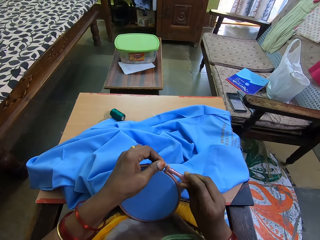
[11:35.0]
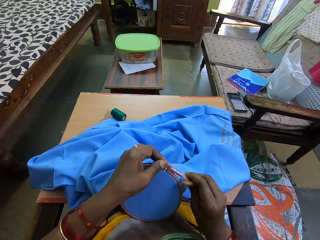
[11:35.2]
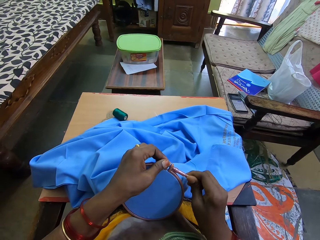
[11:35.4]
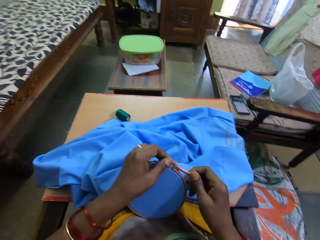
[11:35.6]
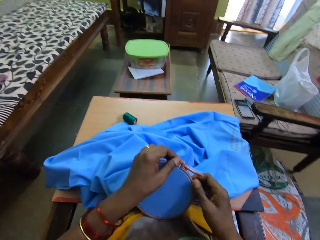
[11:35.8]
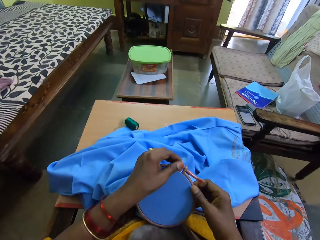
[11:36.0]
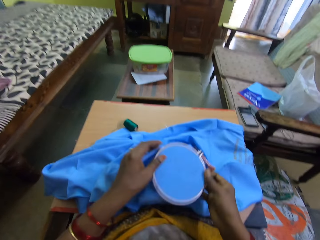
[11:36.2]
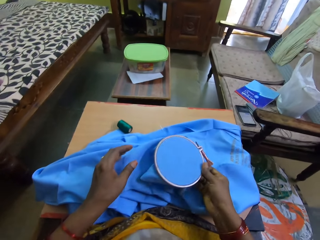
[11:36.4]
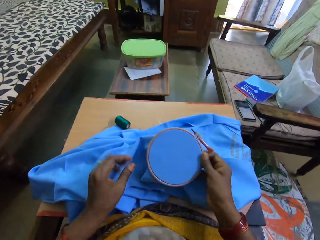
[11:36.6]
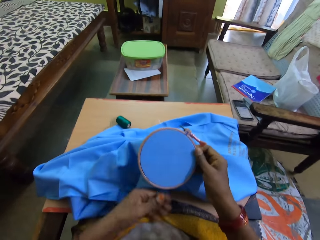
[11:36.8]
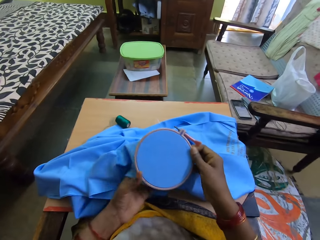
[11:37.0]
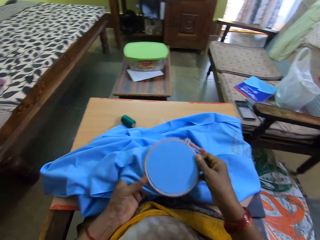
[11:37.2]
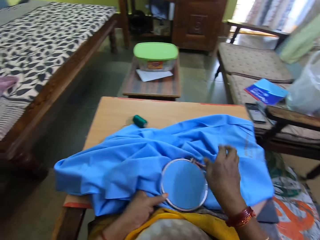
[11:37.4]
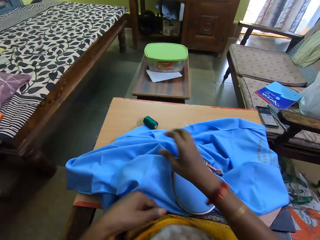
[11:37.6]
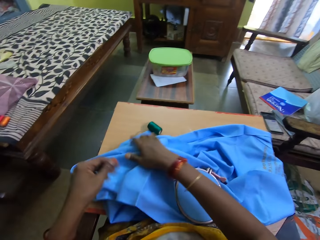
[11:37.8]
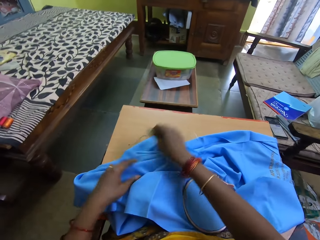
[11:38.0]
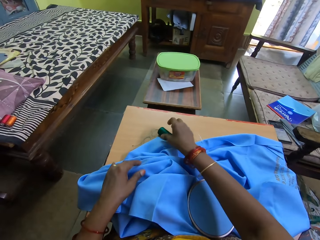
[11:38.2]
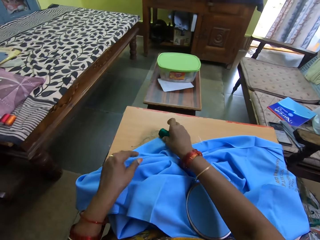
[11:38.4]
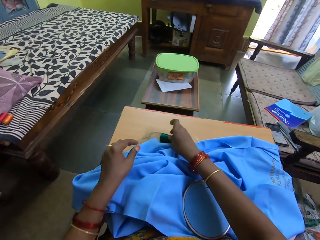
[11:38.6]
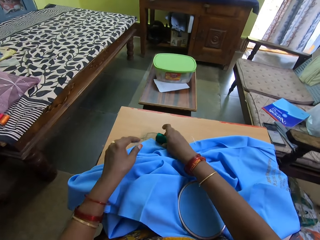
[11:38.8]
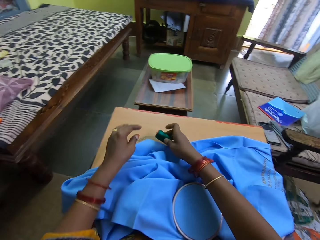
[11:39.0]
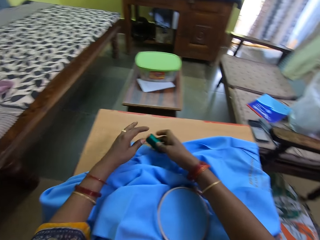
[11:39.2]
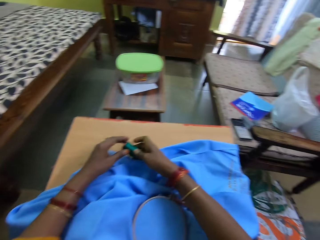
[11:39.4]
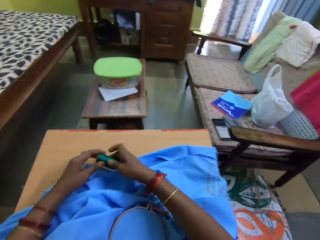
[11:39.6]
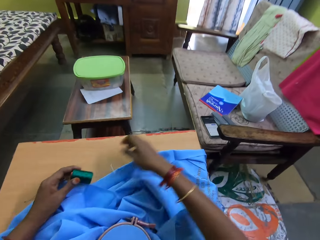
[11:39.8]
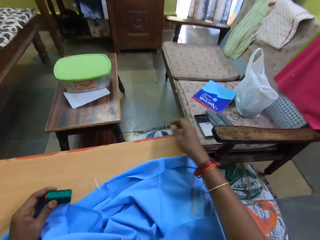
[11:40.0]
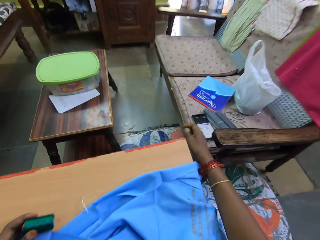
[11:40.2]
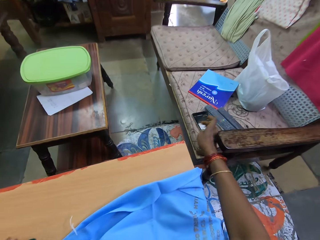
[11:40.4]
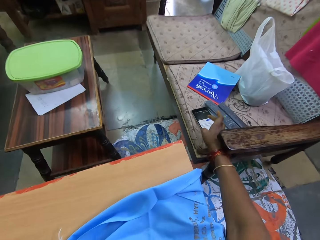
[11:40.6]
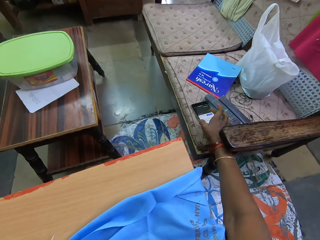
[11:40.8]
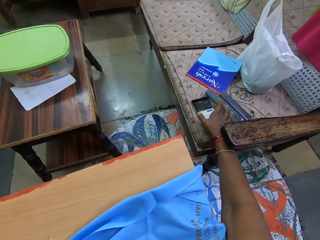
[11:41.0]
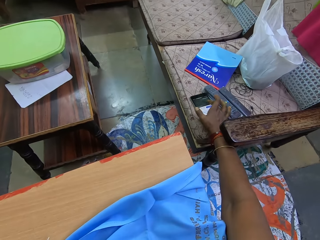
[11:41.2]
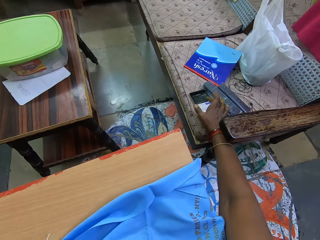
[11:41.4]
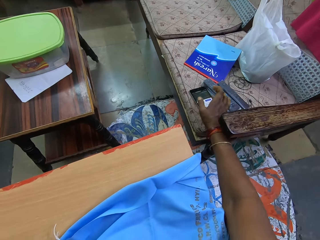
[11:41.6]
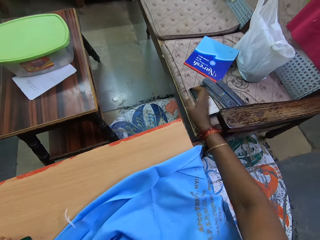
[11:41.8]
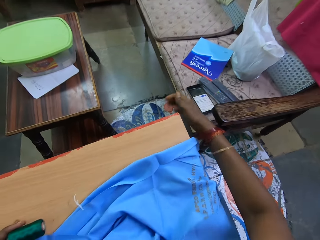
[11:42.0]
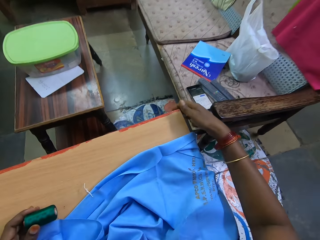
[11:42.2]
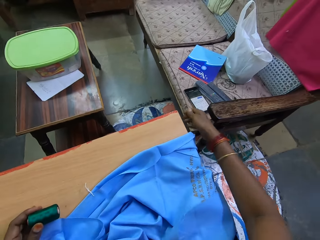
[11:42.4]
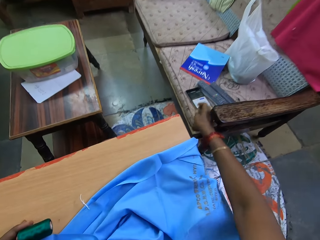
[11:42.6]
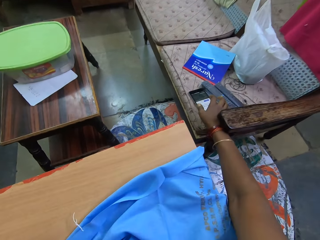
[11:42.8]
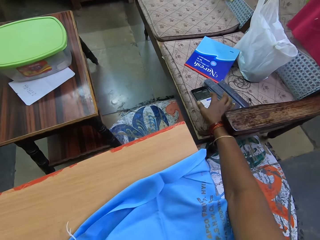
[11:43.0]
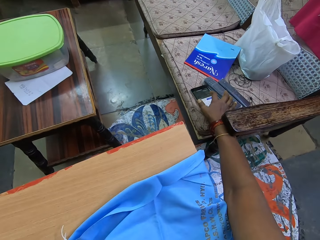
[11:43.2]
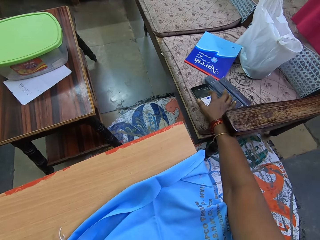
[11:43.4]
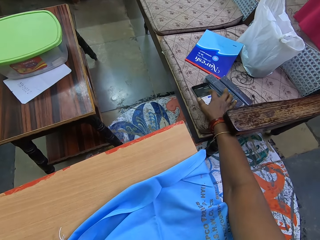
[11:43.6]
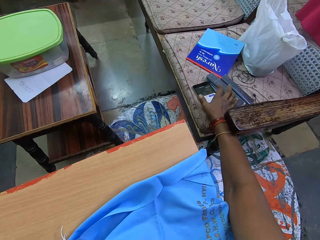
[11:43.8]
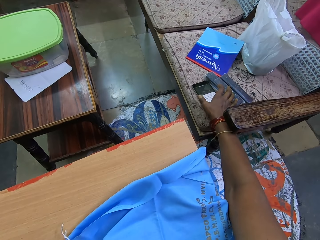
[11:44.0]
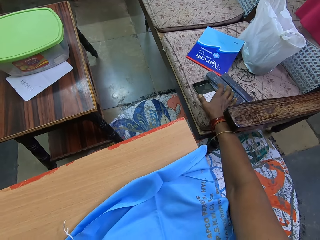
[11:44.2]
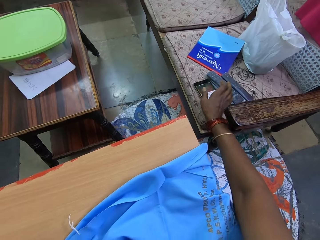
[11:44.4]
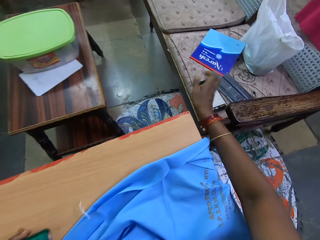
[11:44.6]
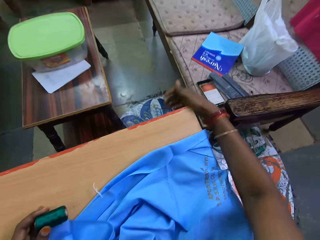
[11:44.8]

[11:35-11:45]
The camera wearer closes the embroidery hoop knob with the right hand. They place the embroidery hoop on the board with the right hand. They pick up a sewing thread and needle with the right hand from the board. They touch the thread. They scroll through their phone with the right hand. They touch the phone.

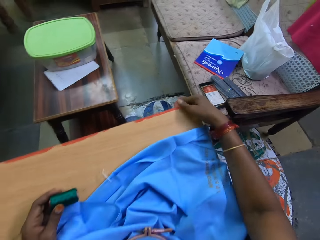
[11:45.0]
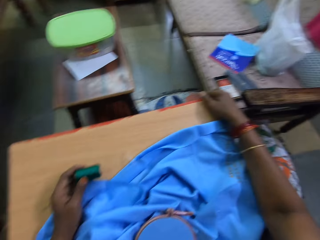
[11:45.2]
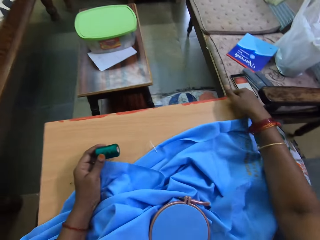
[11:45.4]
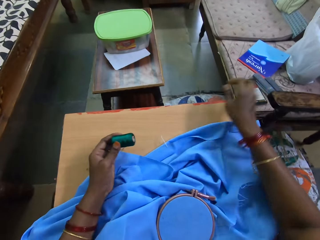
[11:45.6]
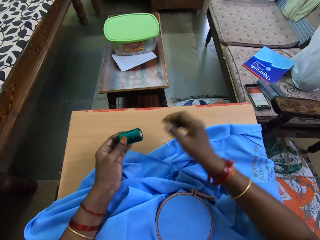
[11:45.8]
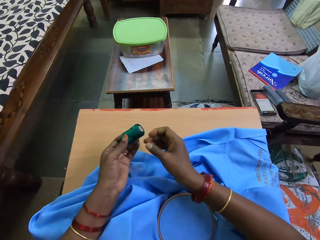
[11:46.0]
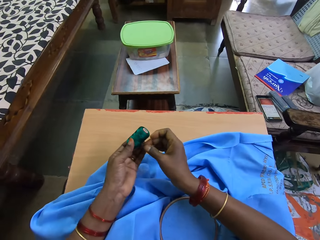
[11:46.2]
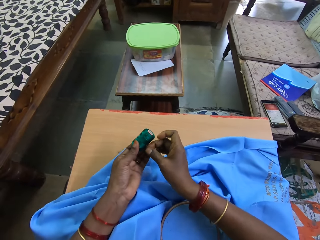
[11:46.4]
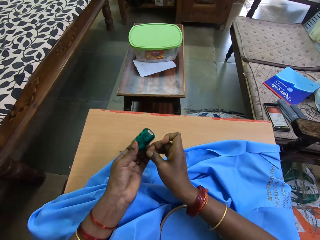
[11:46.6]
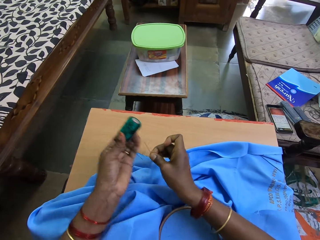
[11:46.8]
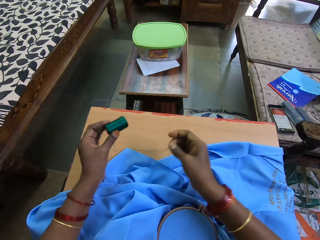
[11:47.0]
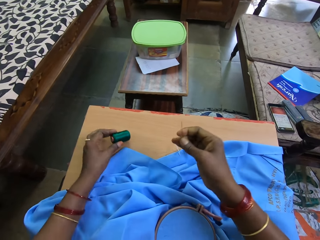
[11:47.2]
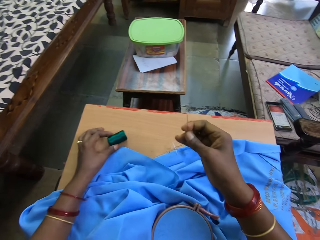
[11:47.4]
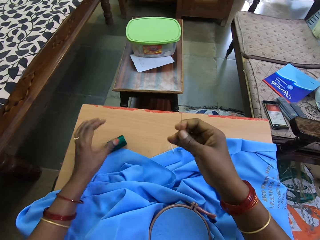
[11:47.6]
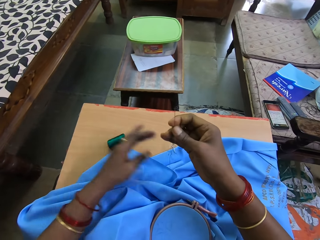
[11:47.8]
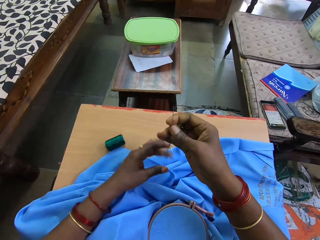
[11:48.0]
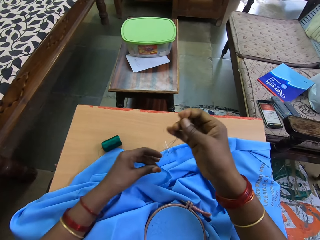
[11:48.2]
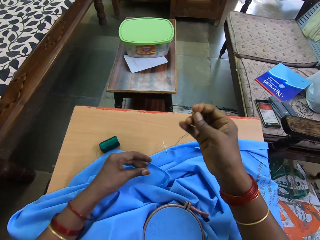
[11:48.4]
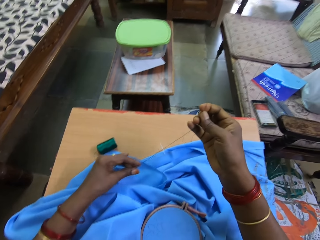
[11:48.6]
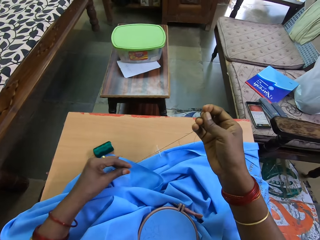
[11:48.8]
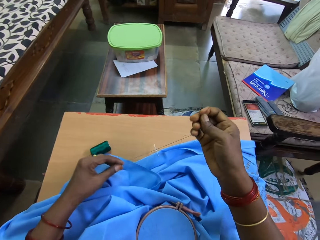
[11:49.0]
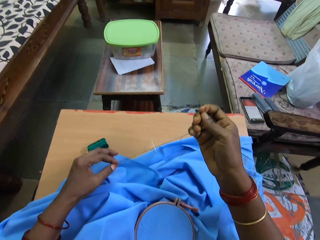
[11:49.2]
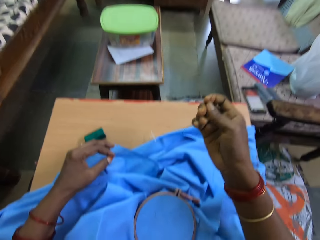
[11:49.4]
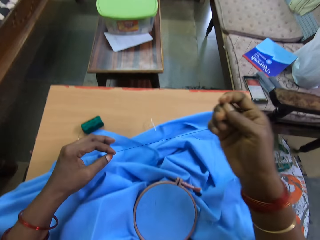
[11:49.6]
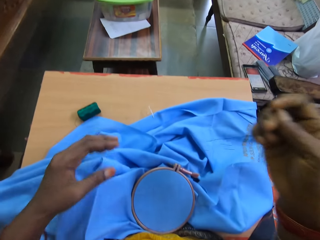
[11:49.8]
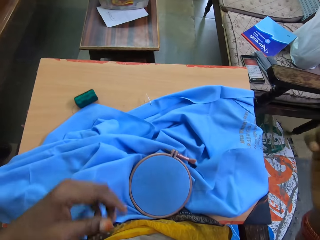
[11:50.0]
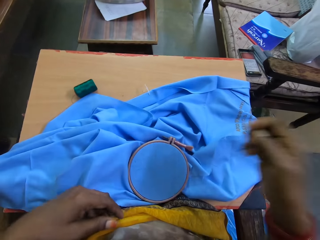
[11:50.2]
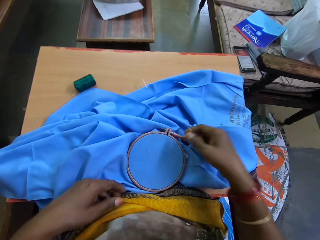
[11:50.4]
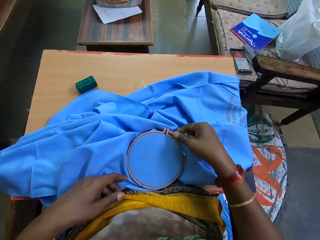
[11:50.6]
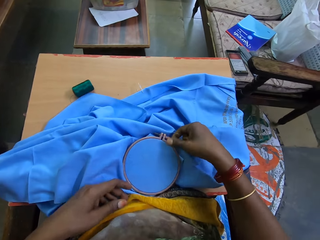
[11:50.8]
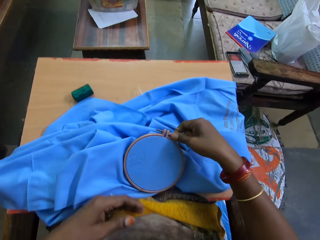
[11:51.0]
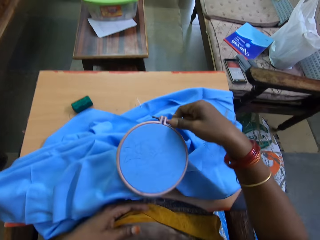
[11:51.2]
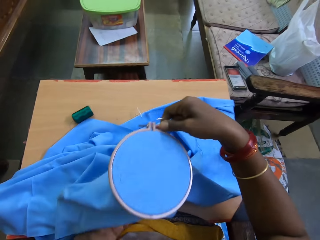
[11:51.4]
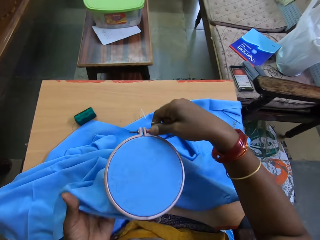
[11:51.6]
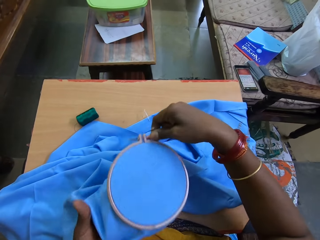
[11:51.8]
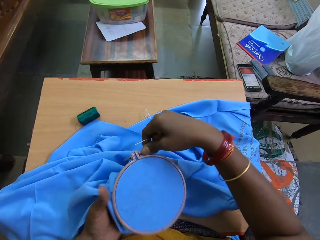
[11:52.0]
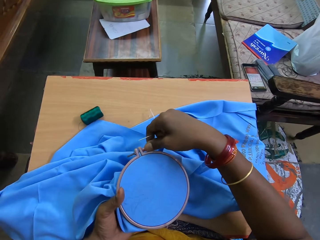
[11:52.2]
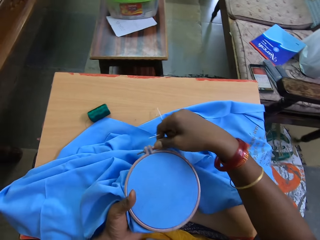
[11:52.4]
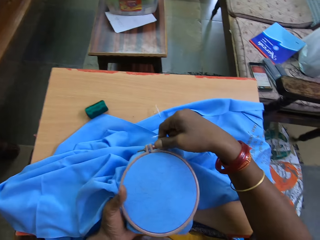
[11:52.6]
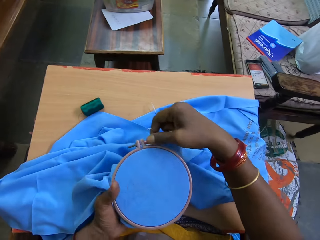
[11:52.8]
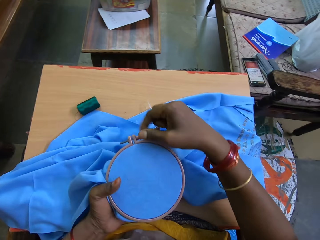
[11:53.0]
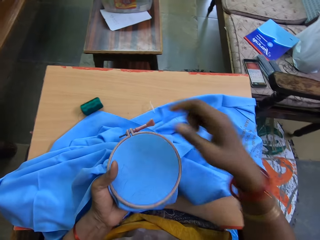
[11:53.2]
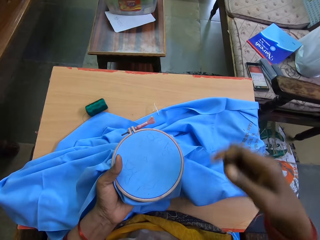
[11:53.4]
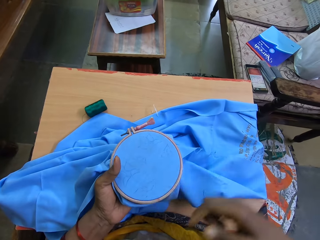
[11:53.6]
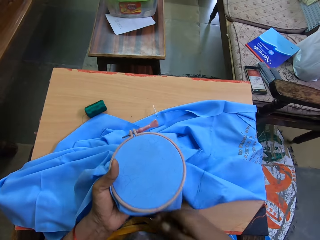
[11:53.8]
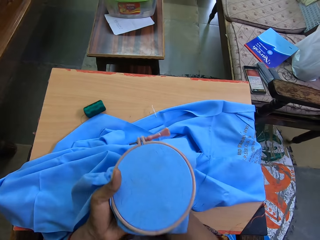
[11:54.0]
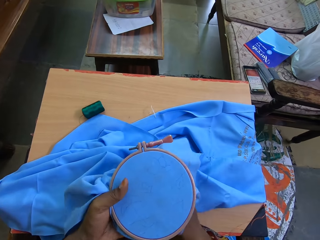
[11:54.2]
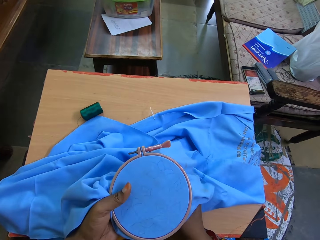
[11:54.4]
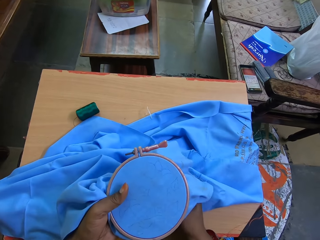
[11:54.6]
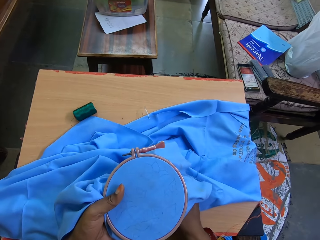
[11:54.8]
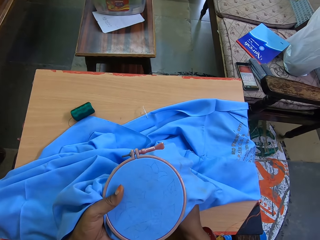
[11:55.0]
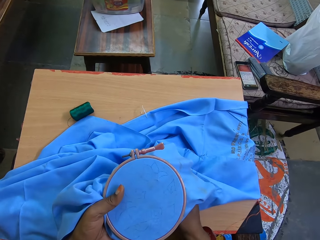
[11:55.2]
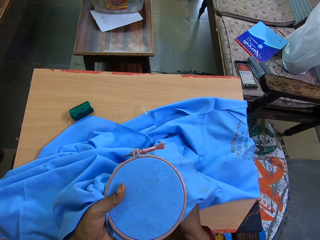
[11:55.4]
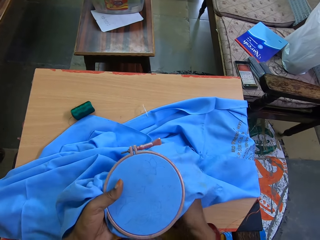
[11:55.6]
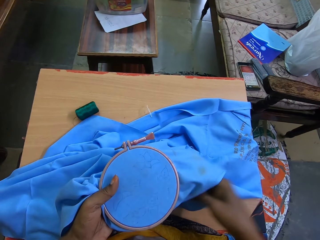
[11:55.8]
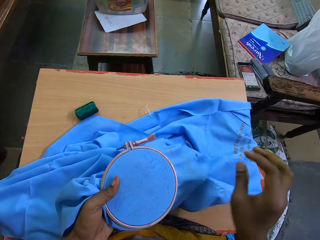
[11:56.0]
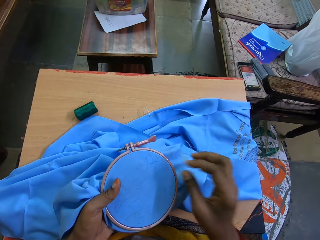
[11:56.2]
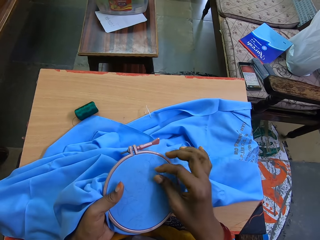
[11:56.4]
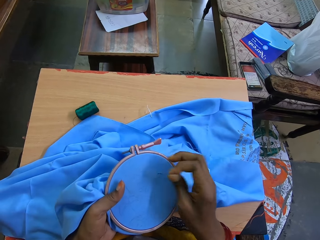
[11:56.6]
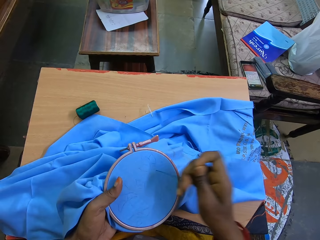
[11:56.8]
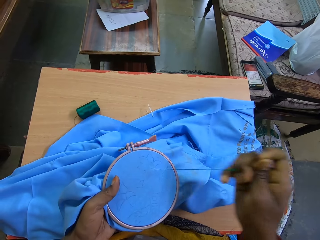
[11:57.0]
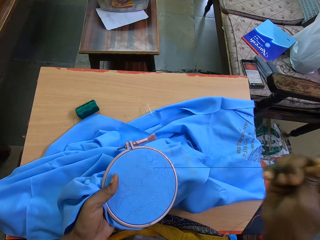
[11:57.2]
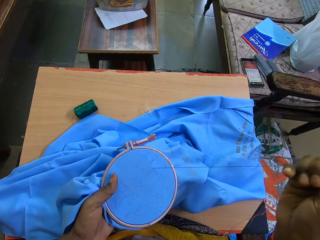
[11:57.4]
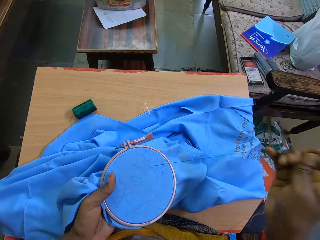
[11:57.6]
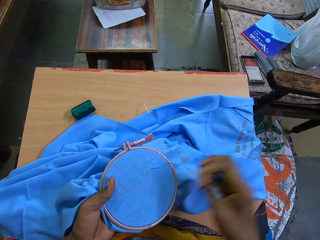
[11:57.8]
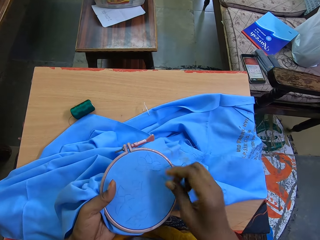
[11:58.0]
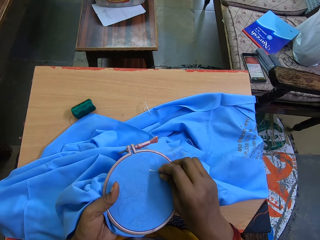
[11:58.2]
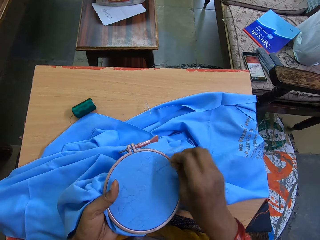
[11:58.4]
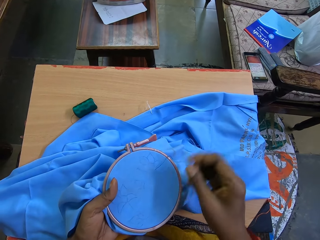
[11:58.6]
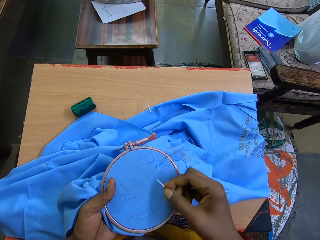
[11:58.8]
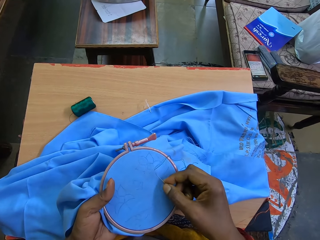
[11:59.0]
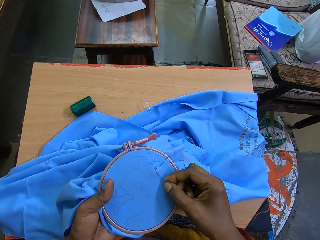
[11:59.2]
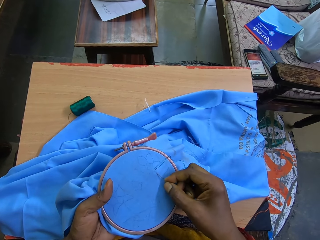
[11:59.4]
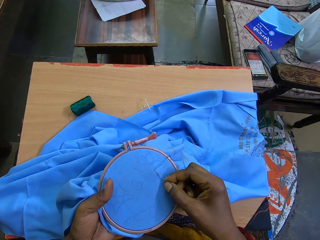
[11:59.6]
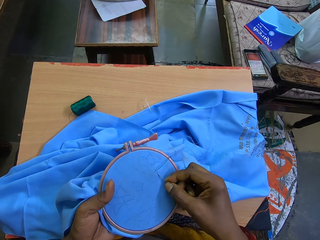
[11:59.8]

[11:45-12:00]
The camera wearer picks up a needle from the sewing thread with the right hand. They touch the thread. They touch the needle. They adjust the sewing thread on the needle with the left hand. They pick up the embroidery hoop from a board with the right hand. They touch a fabric. They exchange the embroidery hoop from the board with the right hand. They sew an embroidery flower pattern on the fabric. They put the needle on the fabric.
